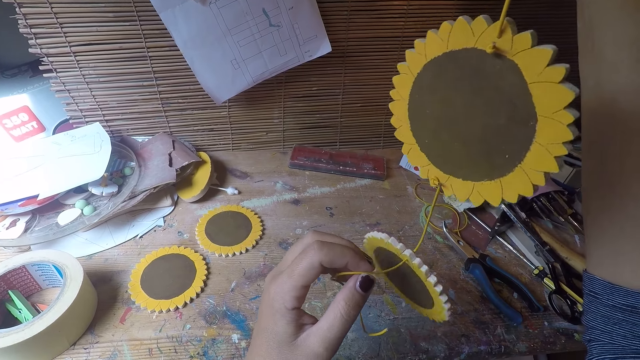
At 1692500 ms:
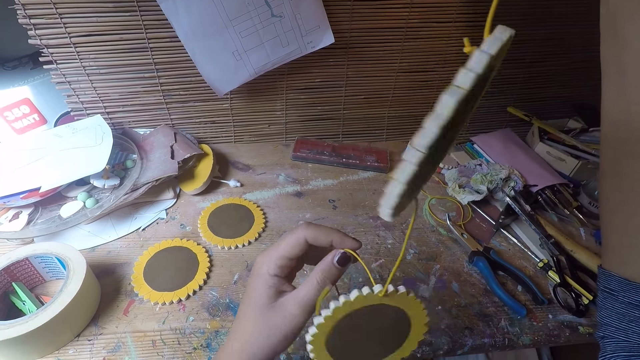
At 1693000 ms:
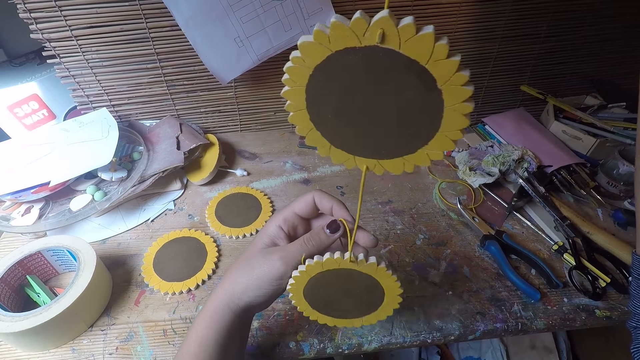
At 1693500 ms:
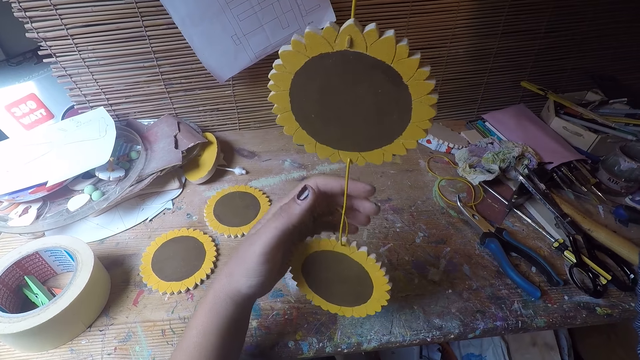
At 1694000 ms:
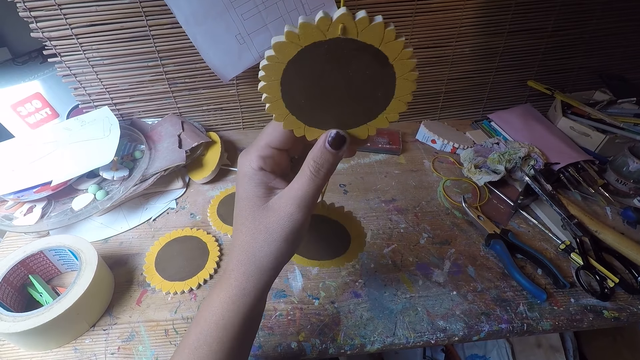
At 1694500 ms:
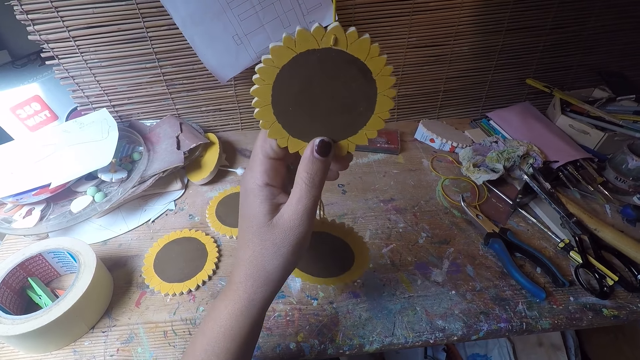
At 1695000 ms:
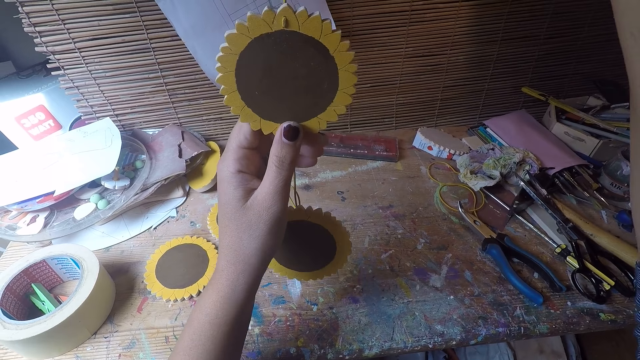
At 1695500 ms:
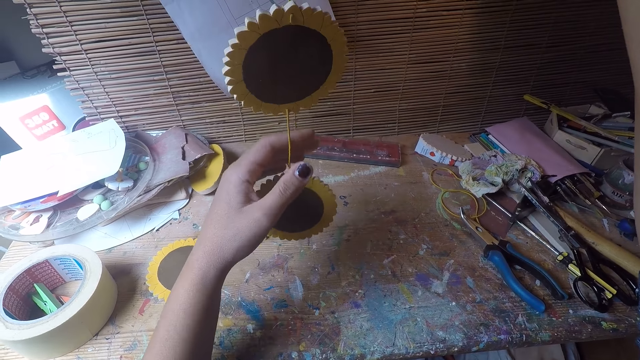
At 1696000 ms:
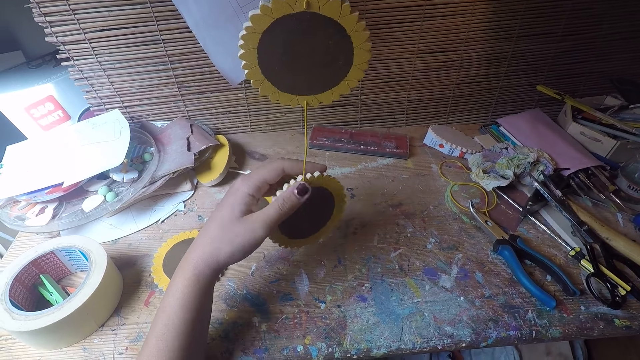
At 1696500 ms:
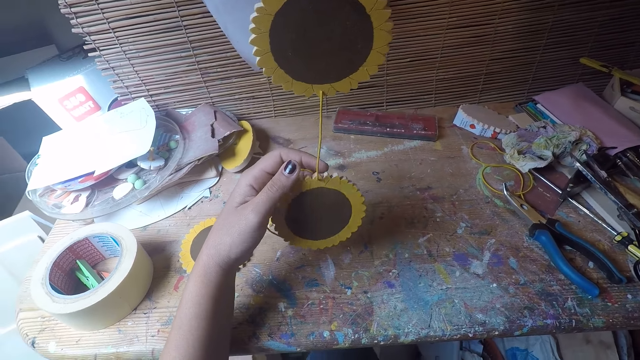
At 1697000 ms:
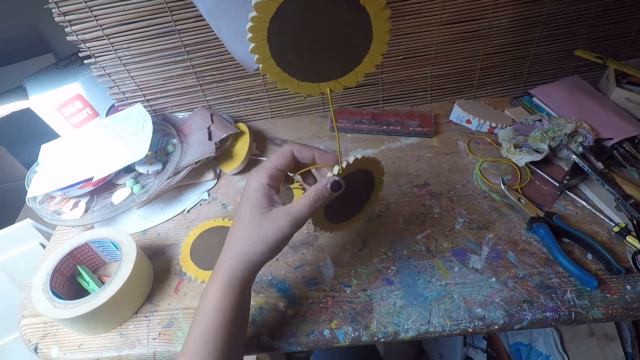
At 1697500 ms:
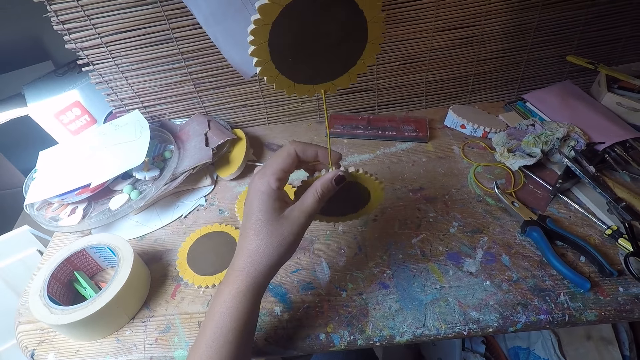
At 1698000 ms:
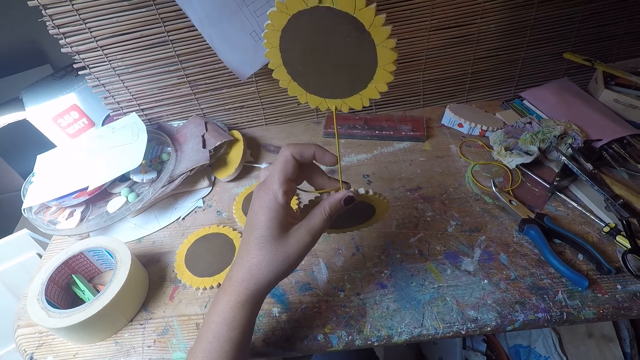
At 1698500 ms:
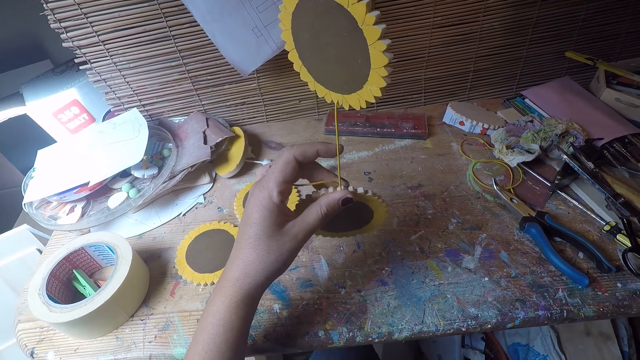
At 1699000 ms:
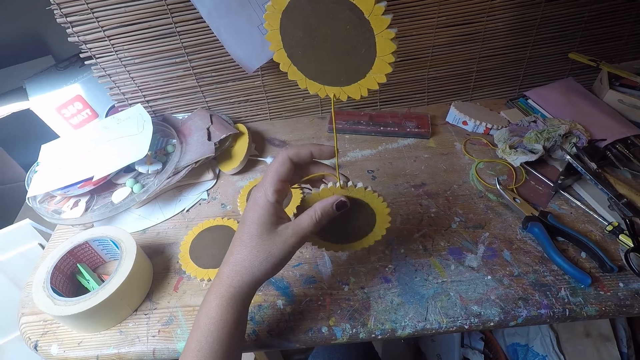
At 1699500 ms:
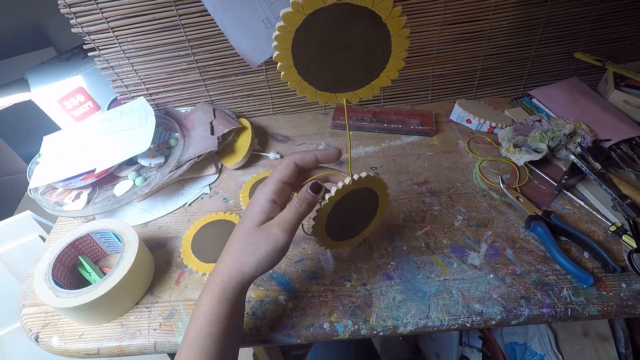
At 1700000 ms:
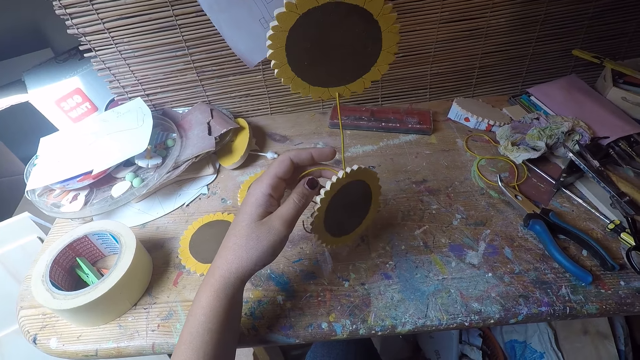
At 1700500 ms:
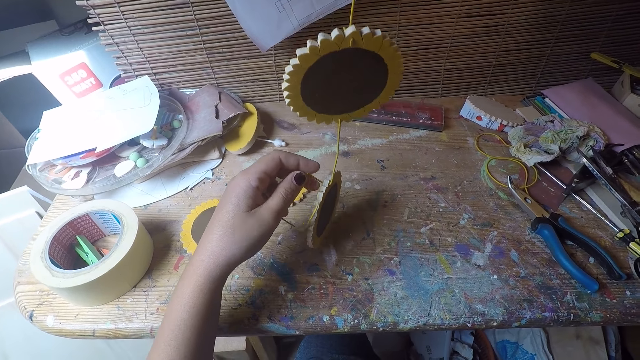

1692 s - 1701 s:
The camera wearer touches the table coaster with her left hand.

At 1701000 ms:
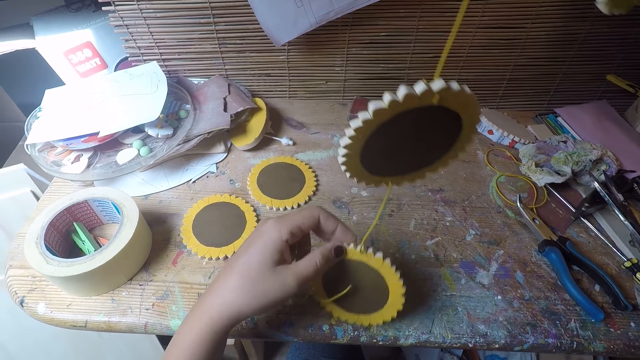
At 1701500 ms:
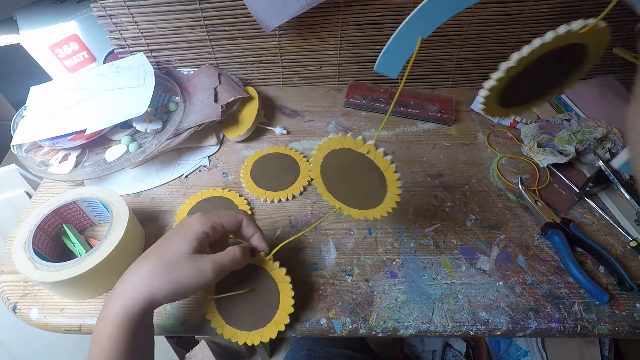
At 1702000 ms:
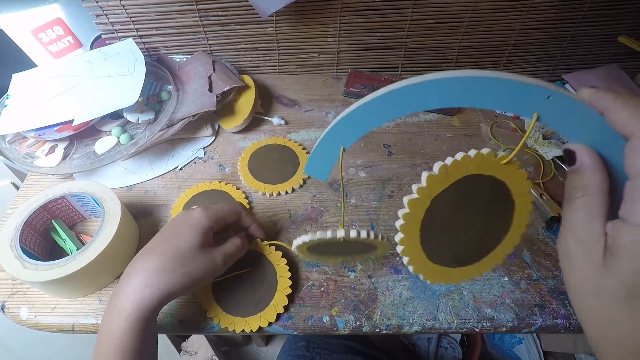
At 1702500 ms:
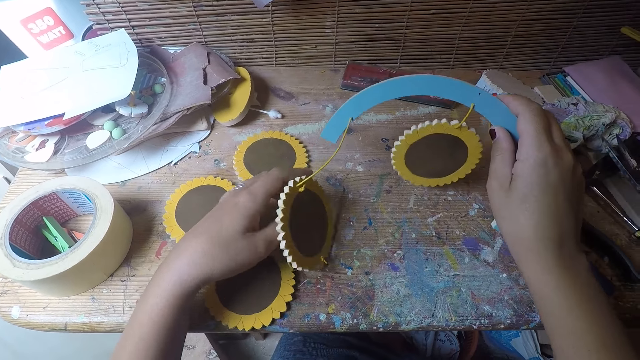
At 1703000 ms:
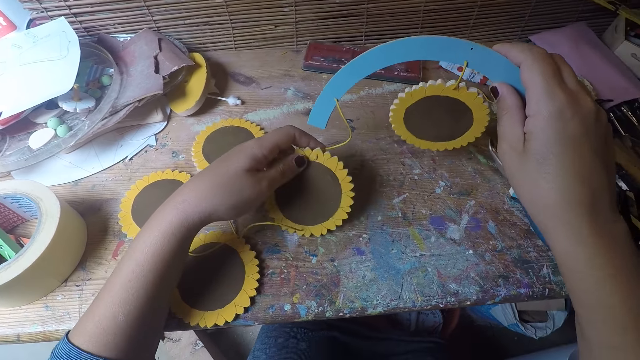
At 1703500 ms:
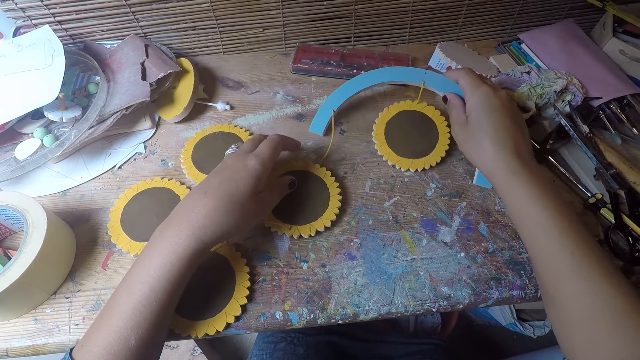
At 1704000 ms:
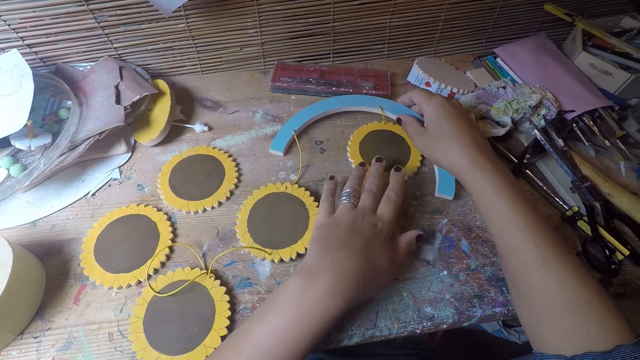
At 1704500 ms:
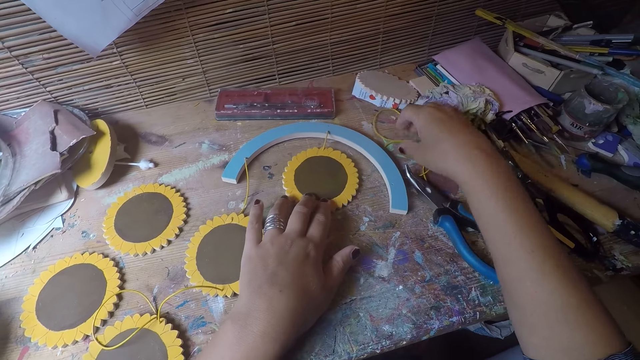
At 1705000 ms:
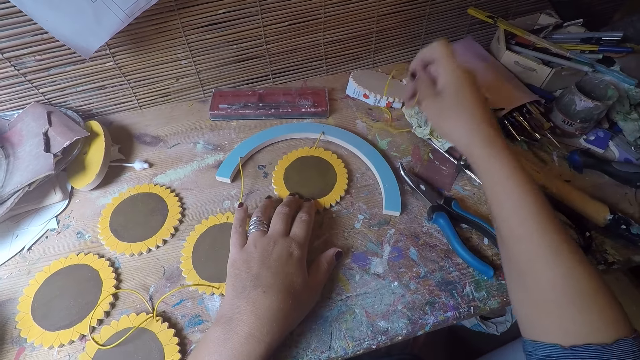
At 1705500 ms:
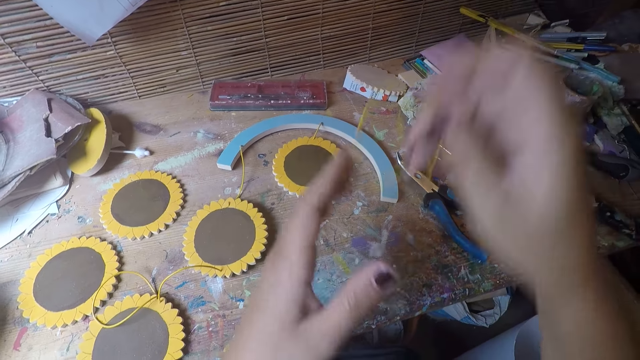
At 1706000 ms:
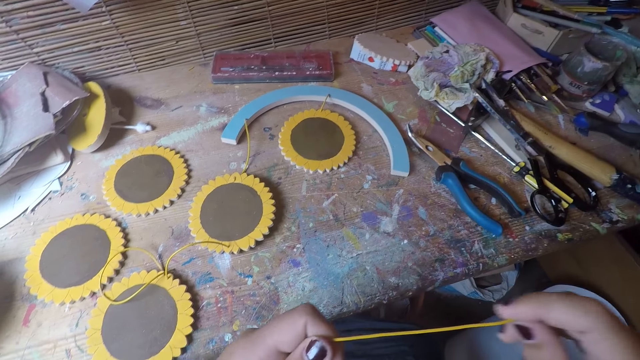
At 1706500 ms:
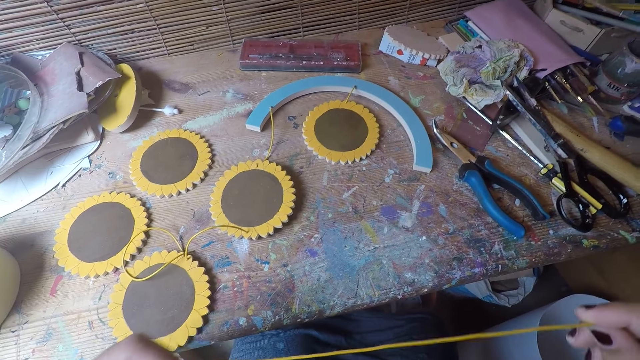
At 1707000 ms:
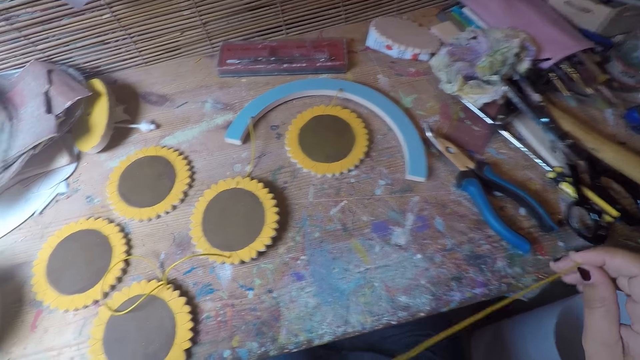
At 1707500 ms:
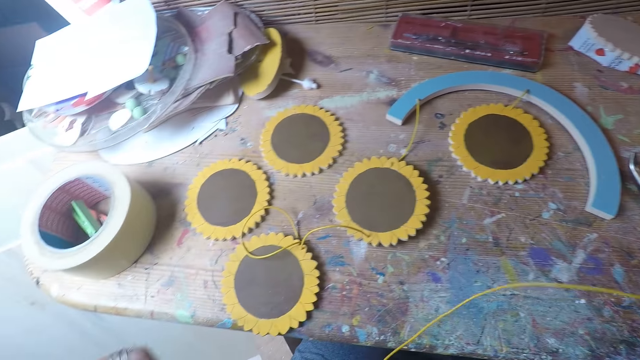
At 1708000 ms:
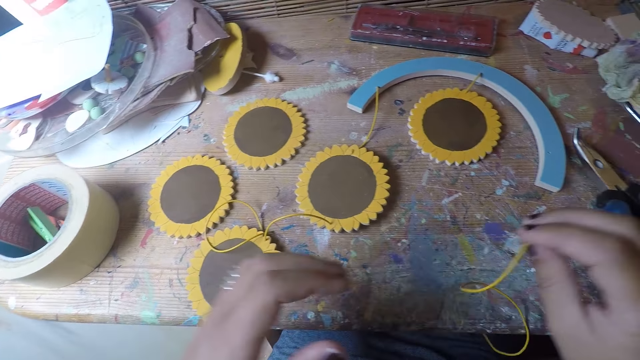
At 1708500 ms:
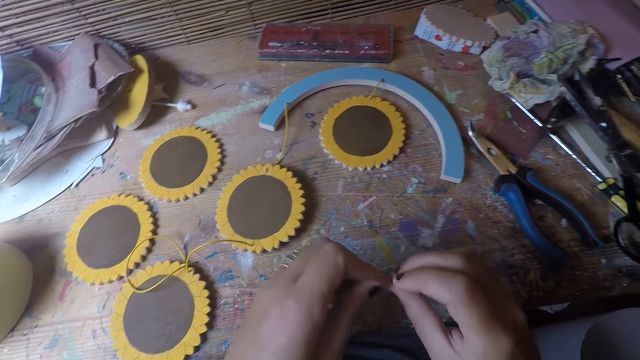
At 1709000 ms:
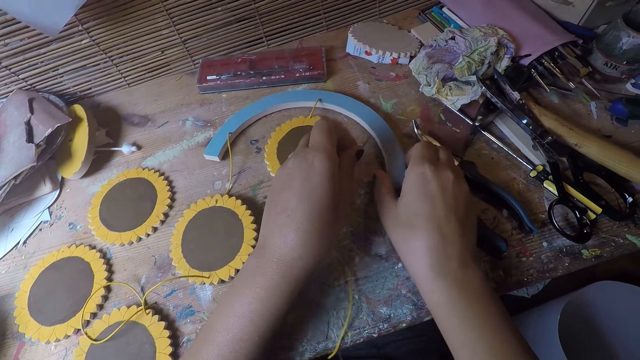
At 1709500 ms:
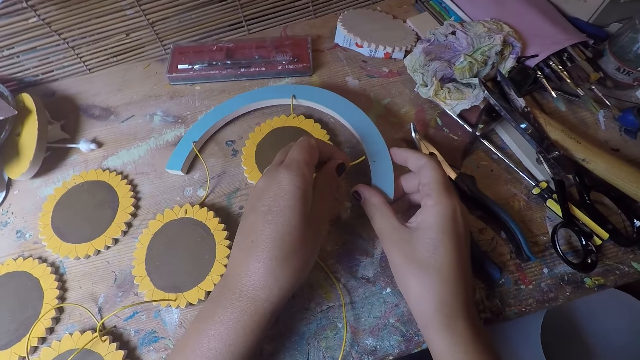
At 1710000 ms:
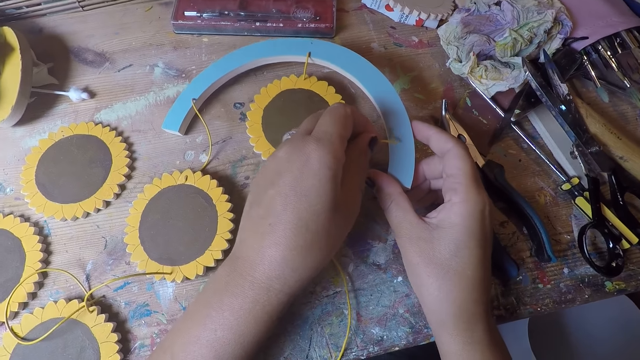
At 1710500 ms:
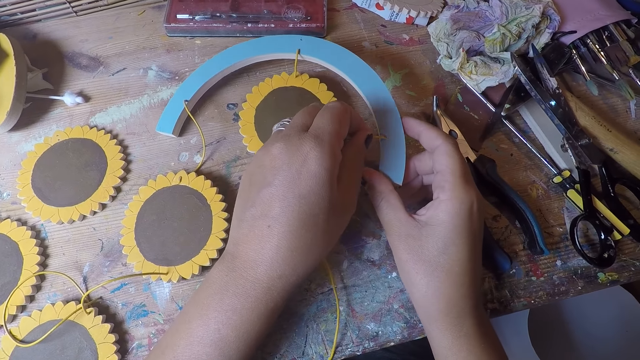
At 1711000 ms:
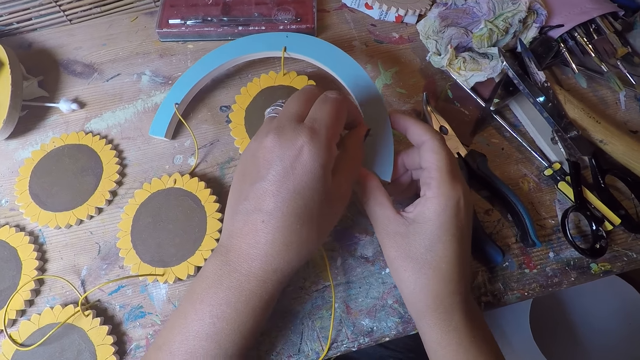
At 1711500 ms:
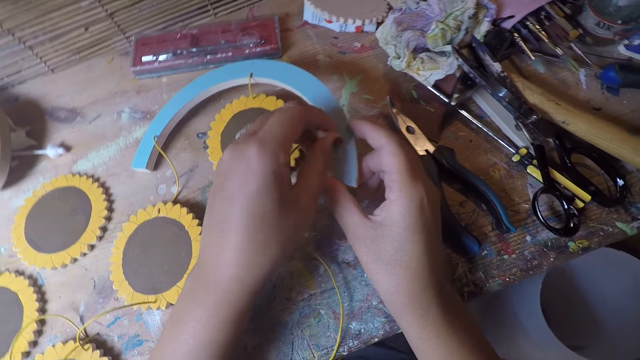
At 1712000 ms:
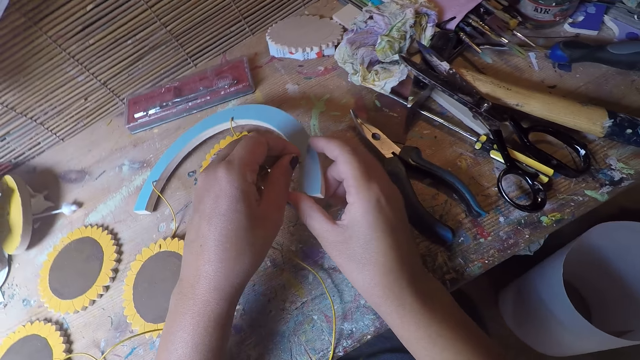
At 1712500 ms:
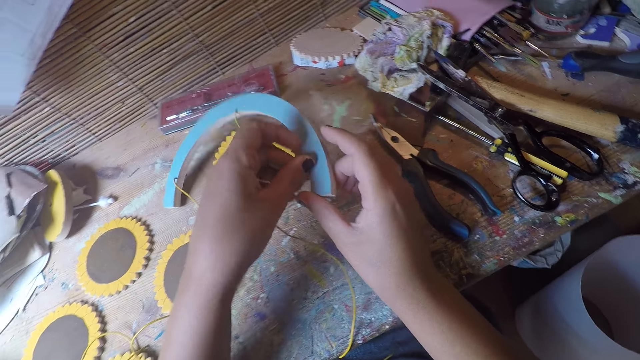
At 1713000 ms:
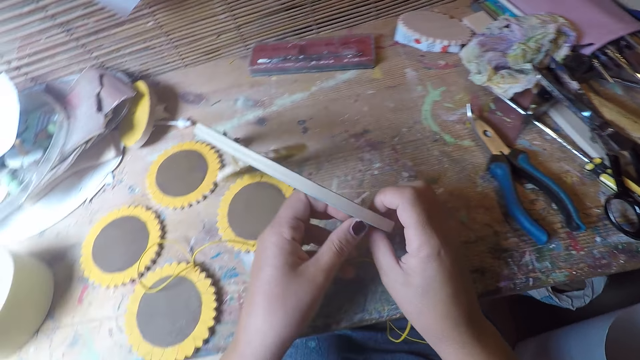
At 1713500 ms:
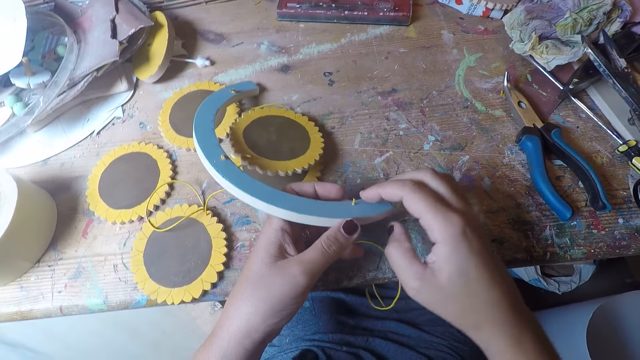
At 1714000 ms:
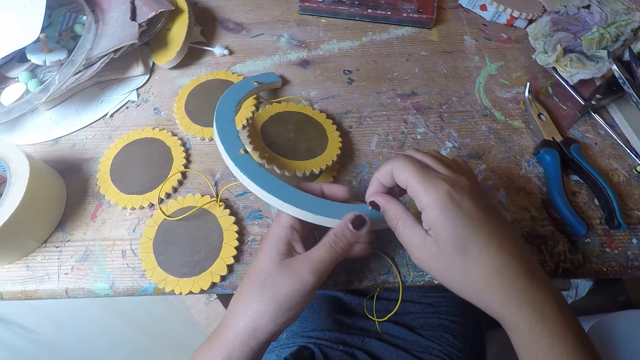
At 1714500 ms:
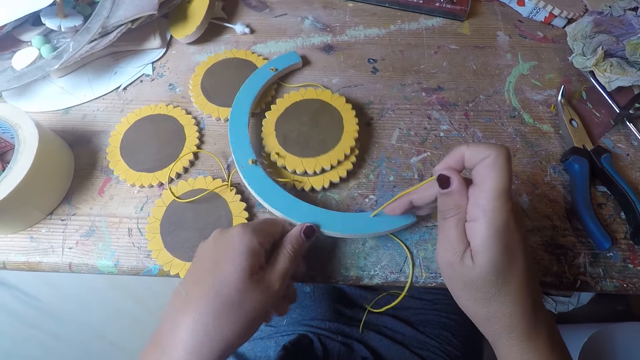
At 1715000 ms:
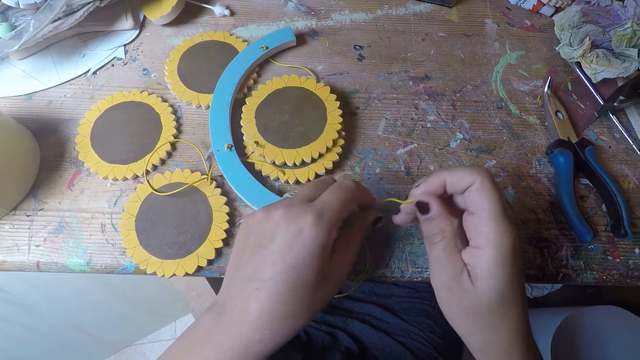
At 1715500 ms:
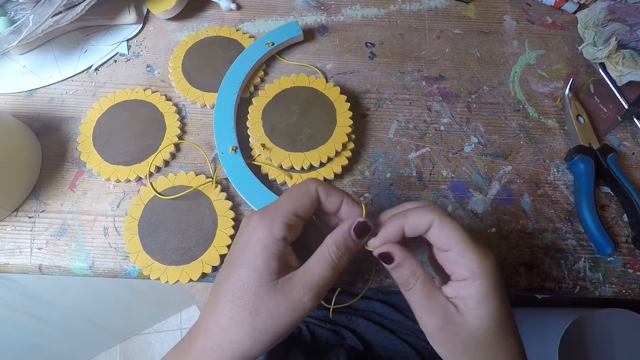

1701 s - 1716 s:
The camera wearer lowers the table coasters in both hands on the table. She touches the table coaster with her left hand. She drops the table coaster arc in her right hand on the table. She touches the table coaster with her left hand. She picks a thread on the table with her right hand. She holds the thread with both hands and stretches the thread with both hands. She inserts the thread into the table coaster arc in her left hand. She fixes the cable on the woodcraft. She pulls the thread with her right hand.
